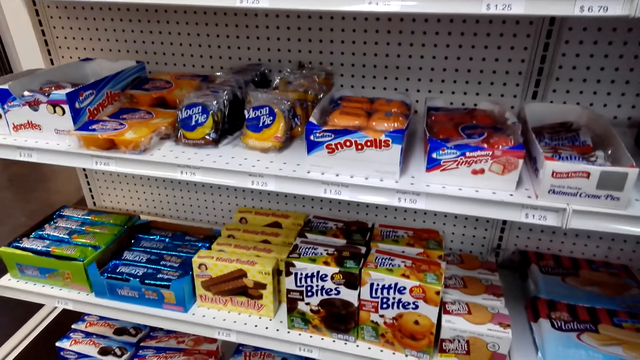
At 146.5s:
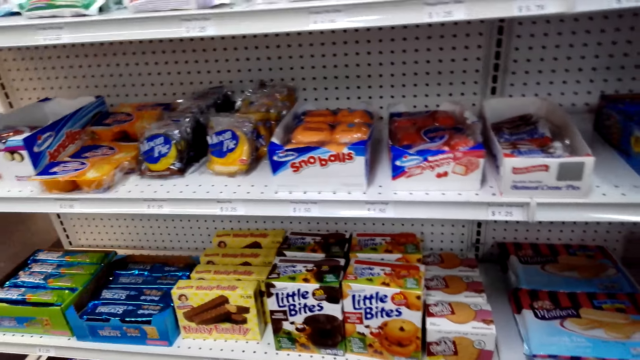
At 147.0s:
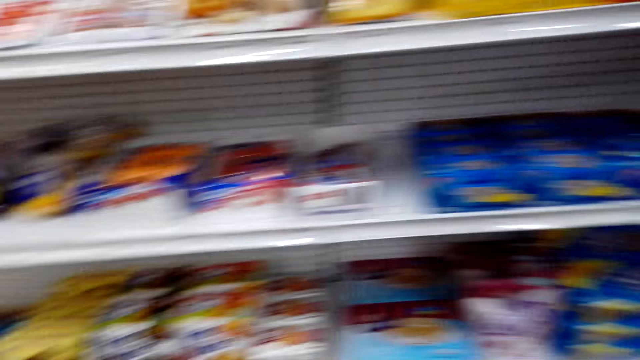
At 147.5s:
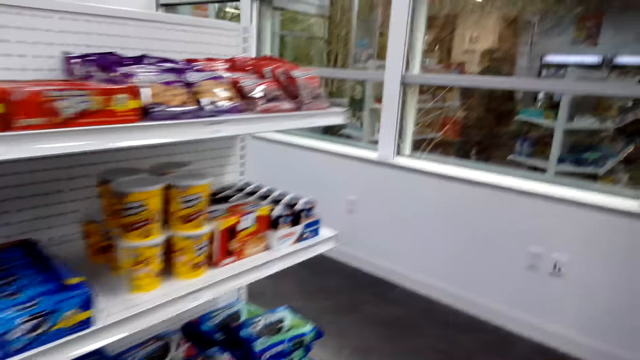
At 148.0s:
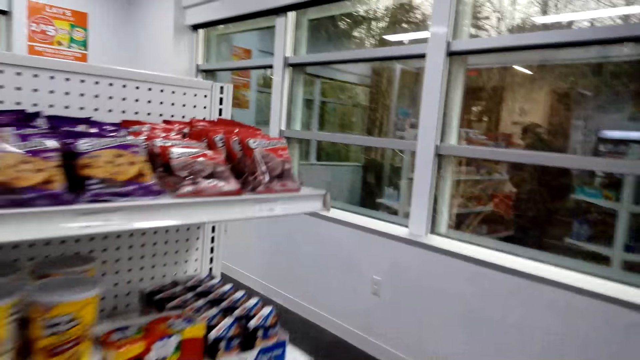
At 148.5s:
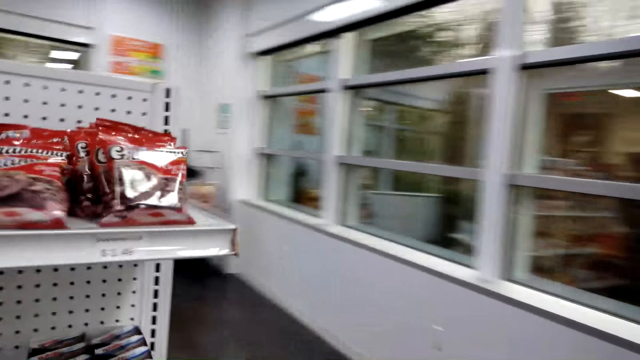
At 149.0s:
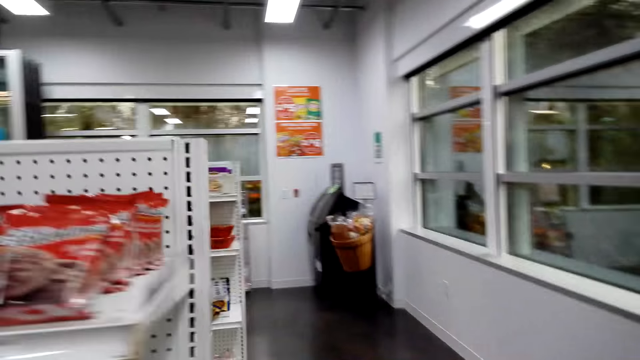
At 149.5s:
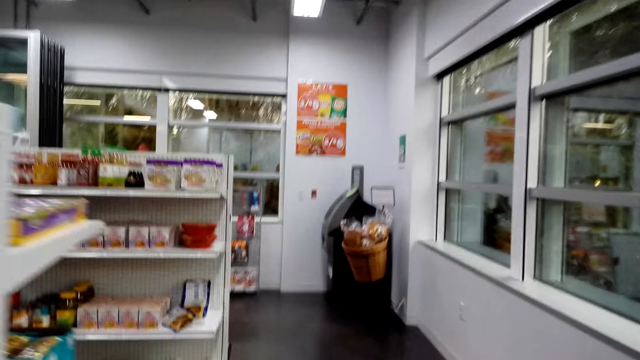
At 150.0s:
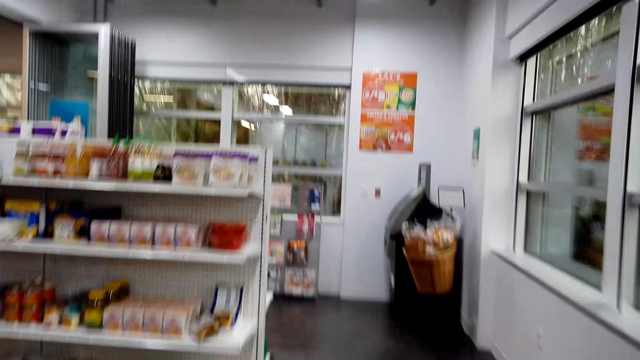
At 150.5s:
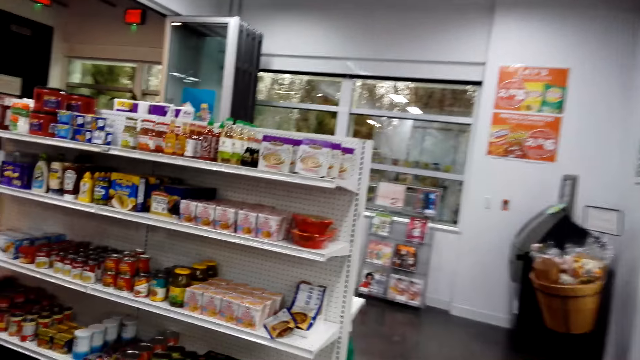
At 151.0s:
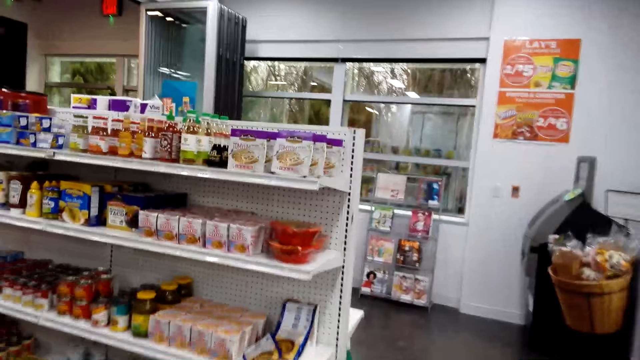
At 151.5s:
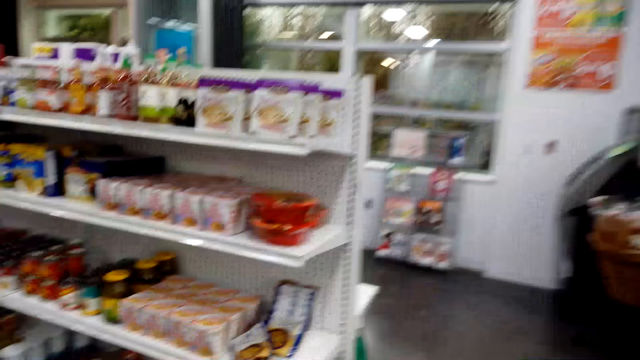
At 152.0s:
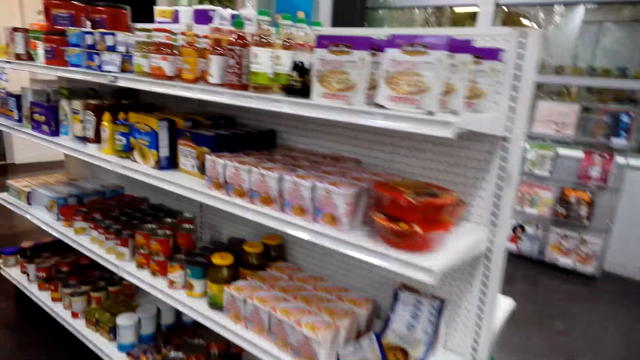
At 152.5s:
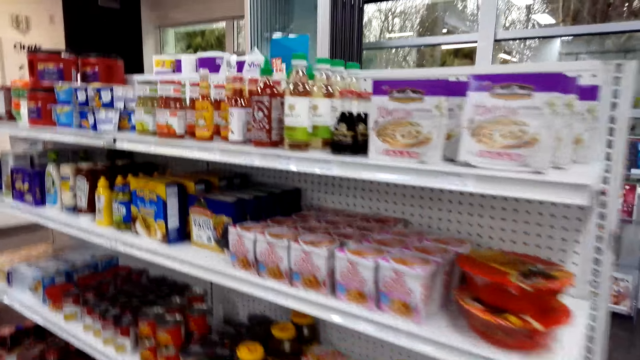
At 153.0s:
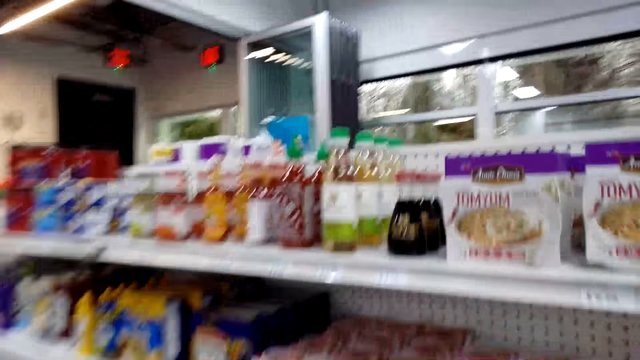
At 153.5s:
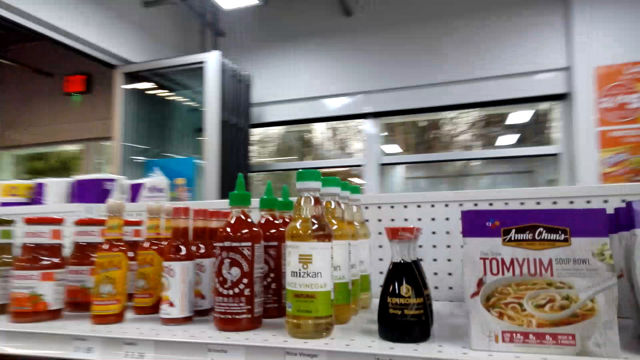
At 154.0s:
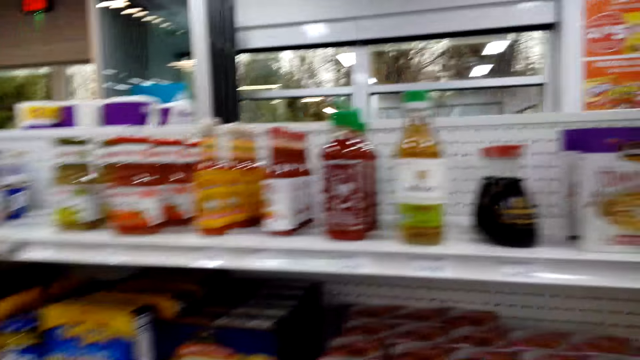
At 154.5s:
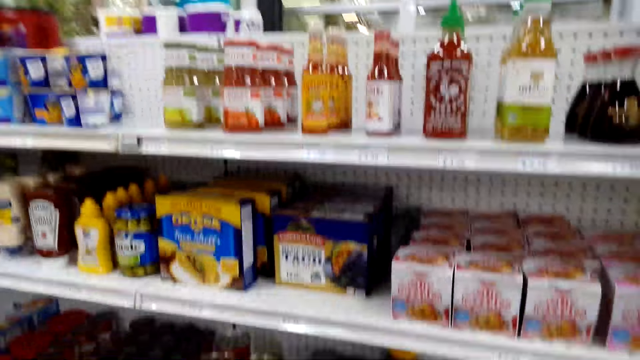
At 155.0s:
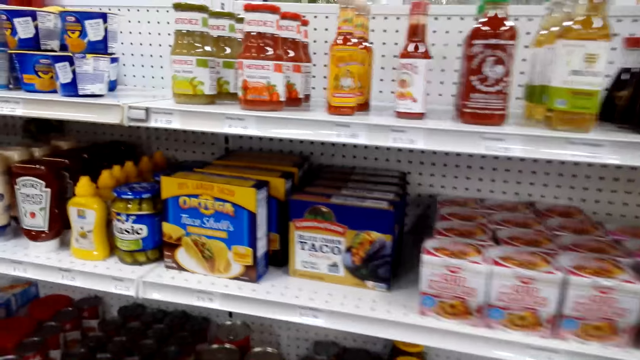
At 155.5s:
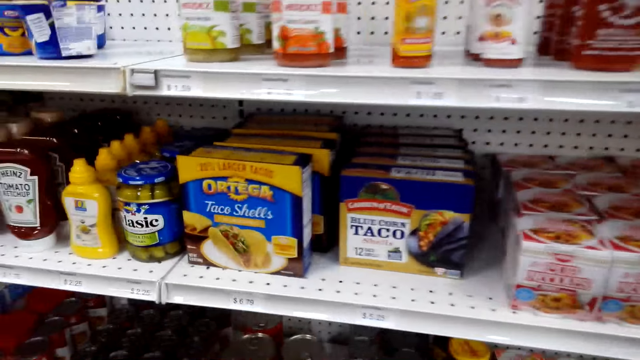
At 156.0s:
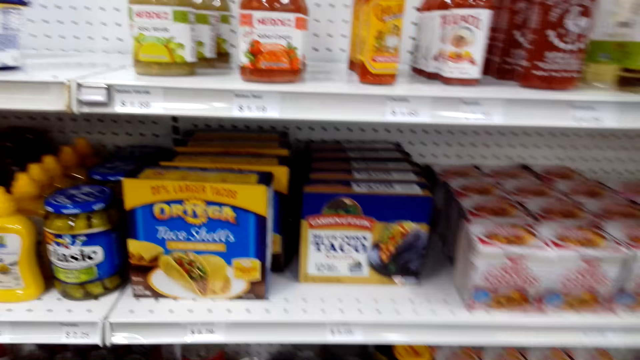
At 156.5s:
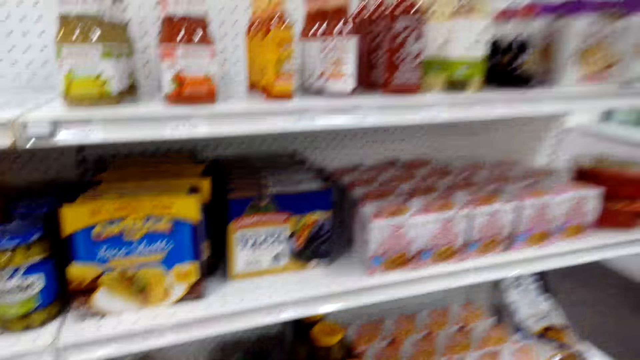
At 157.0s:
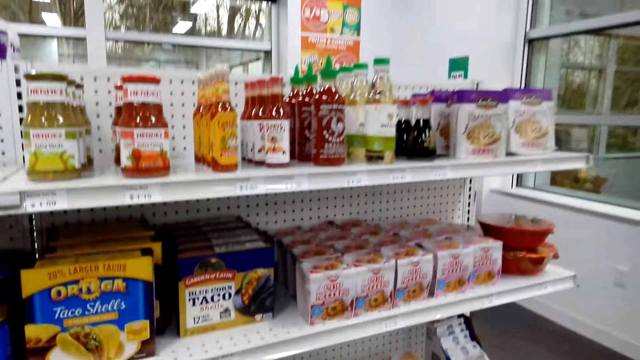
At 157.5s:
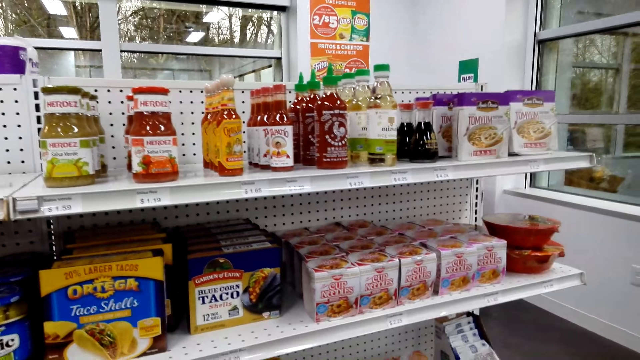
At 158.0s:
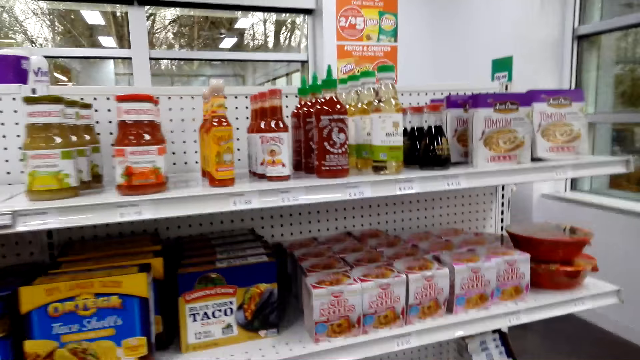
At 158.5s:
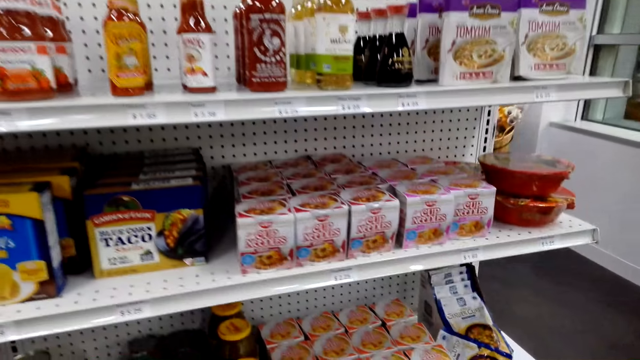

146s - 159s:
The camera wearer walks around the store. They look around the shelf.

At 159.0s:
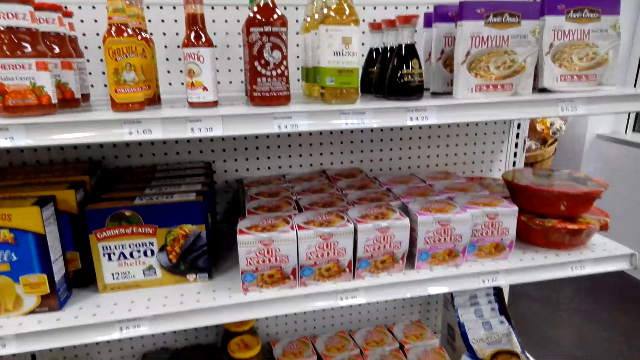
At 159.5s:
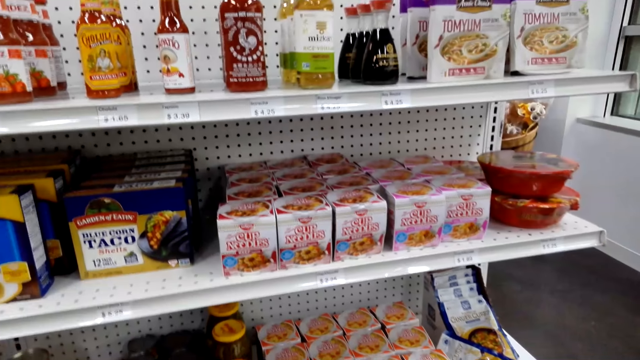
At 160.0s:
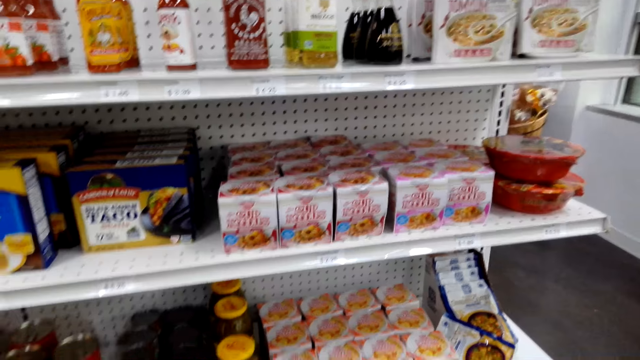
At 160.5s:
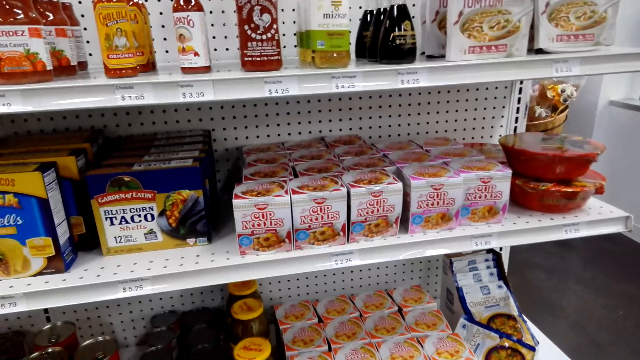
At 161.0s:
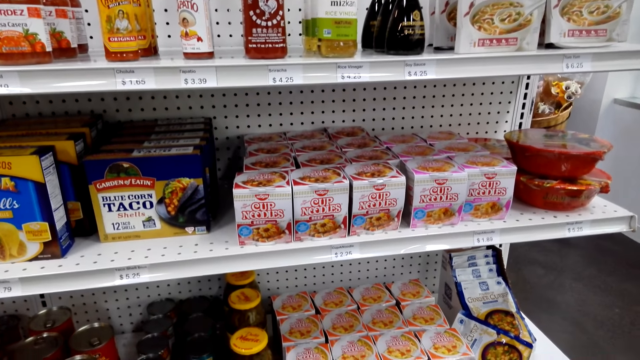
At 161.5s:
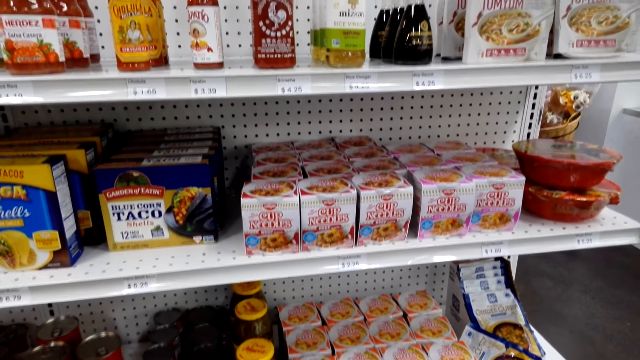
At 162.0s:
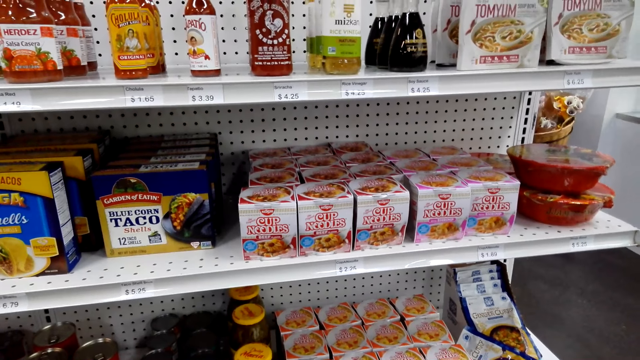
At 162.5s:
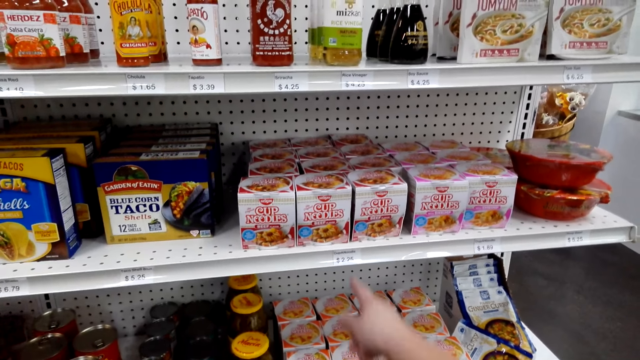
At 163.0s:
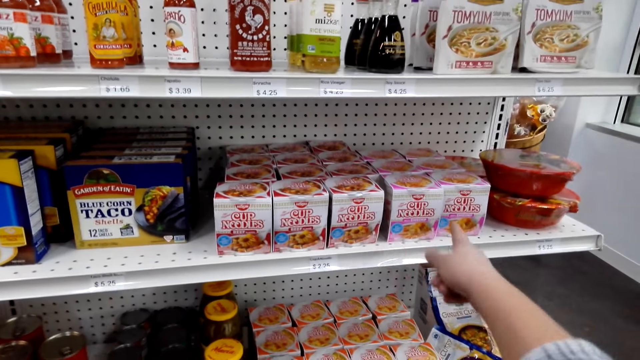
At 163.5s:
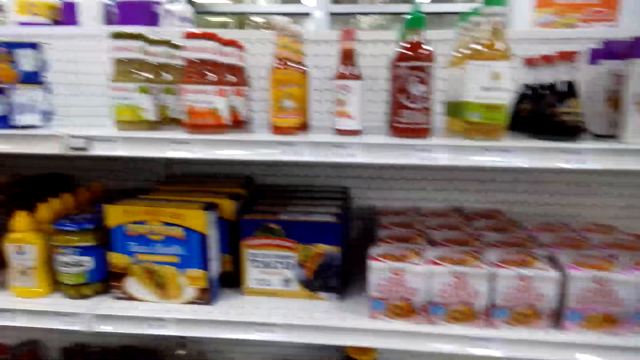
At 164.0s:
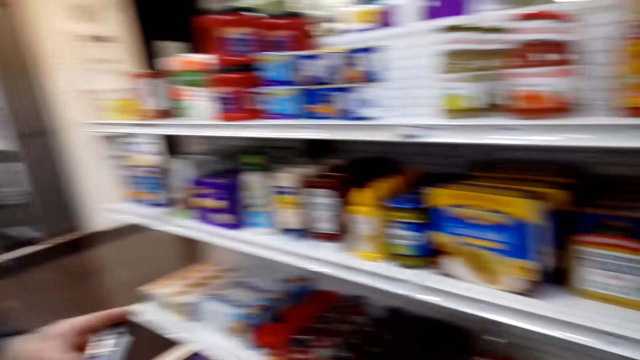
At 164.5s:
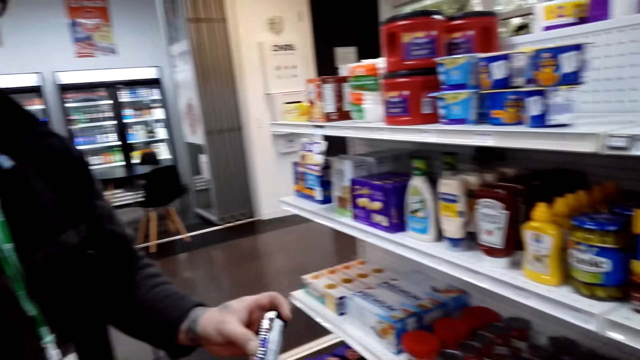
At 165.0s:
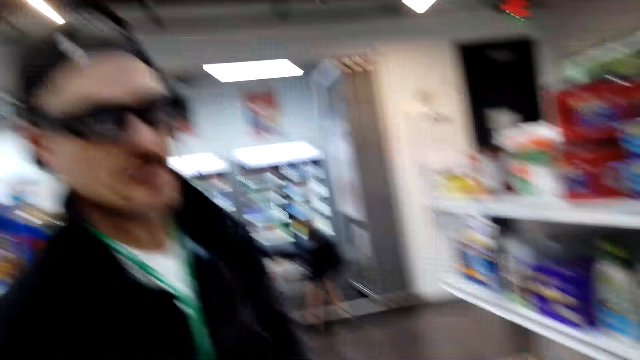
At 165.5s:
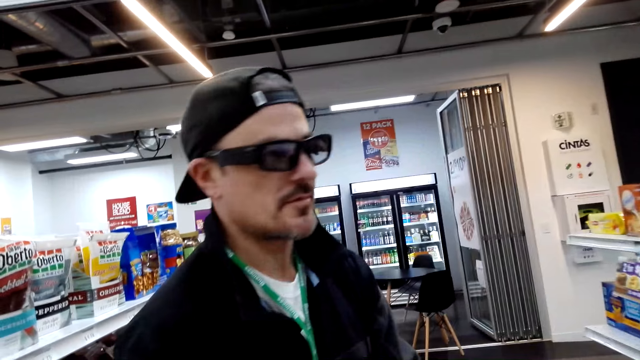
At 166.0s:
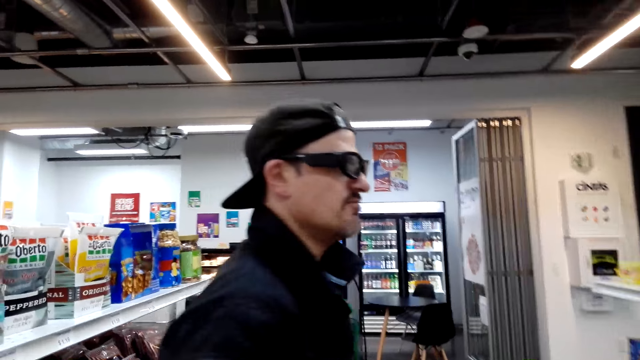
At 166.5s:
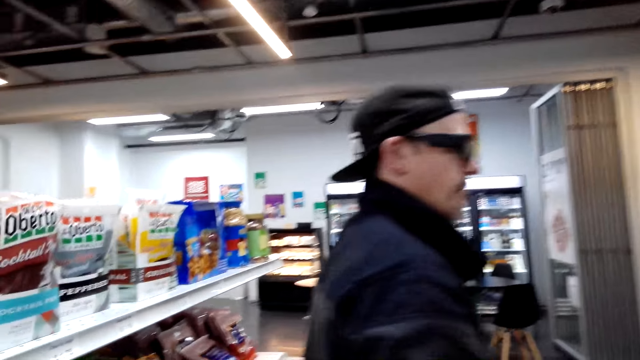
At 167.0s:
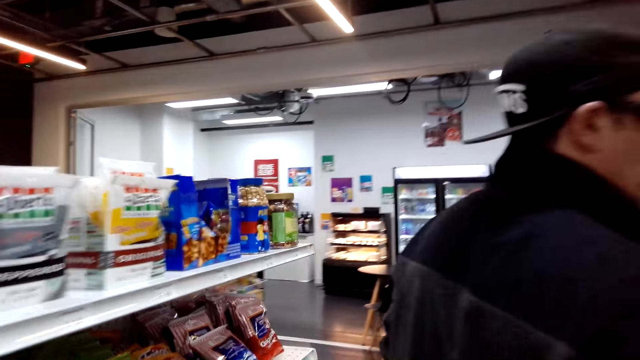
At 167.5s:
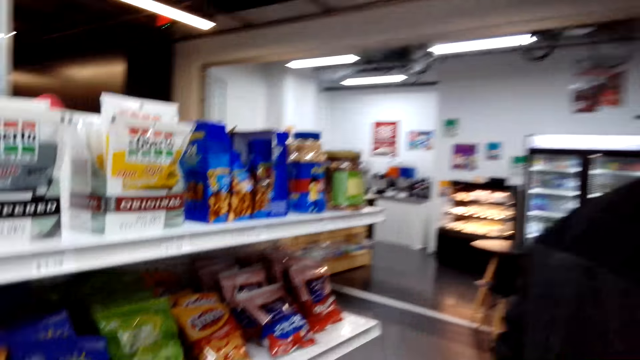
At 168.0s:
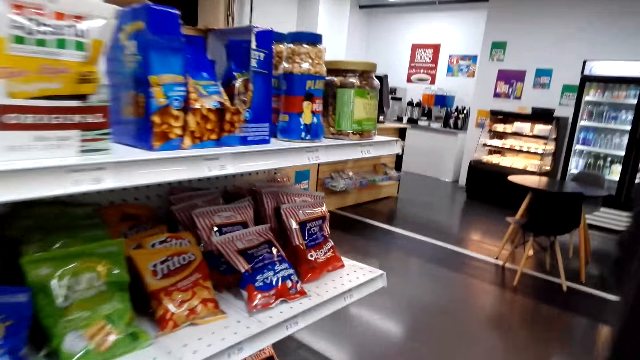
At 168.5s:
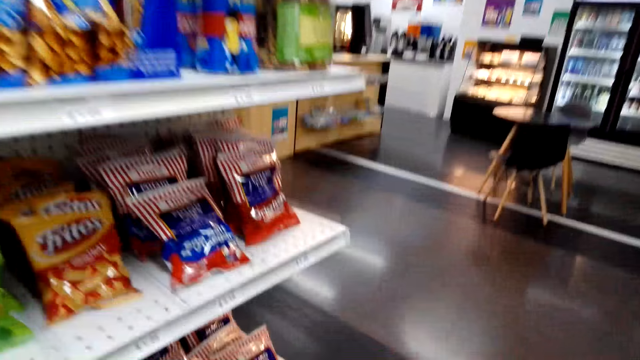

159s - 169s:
The camera wearer points at the shelf. A person looks at the snack. The person walks around the store.
